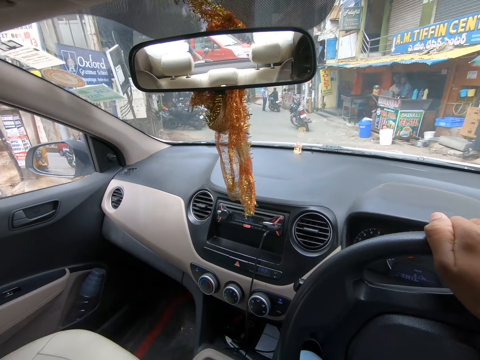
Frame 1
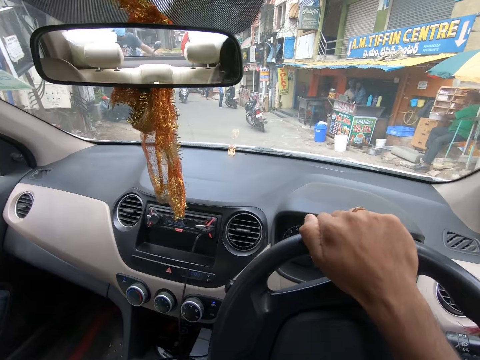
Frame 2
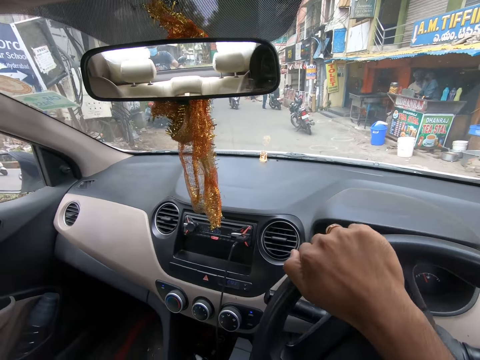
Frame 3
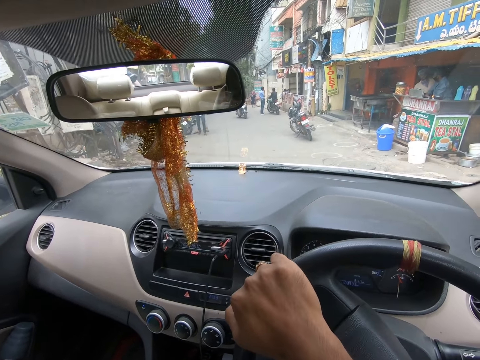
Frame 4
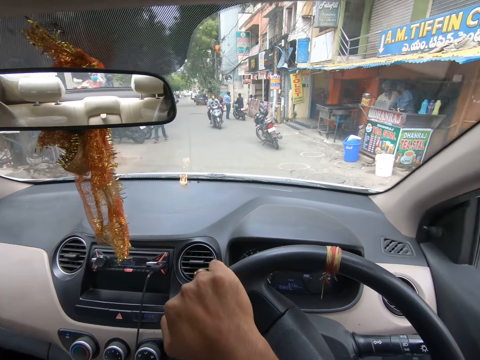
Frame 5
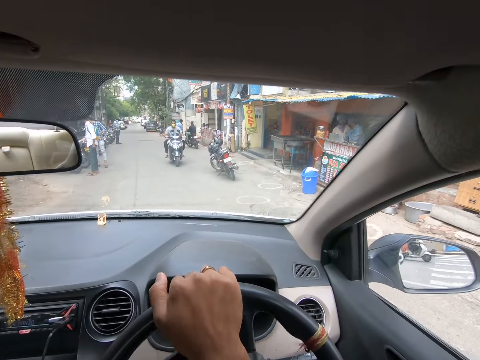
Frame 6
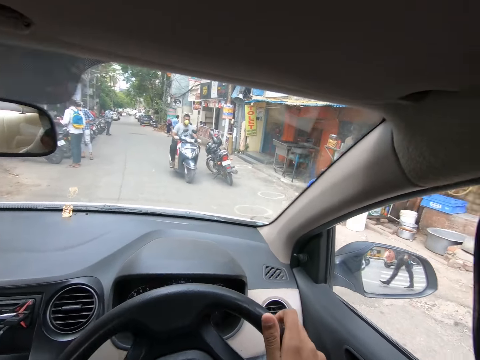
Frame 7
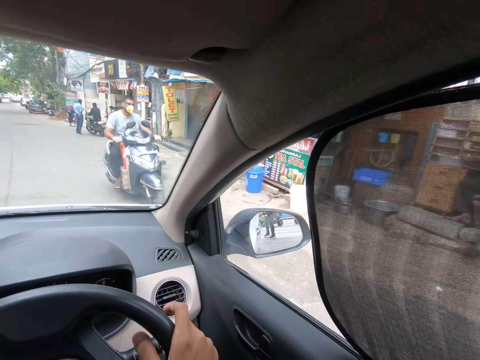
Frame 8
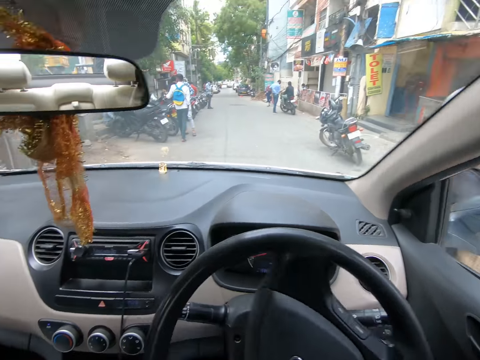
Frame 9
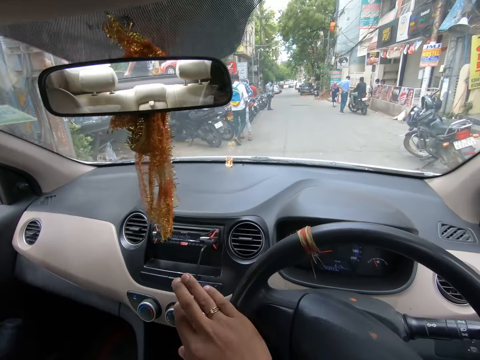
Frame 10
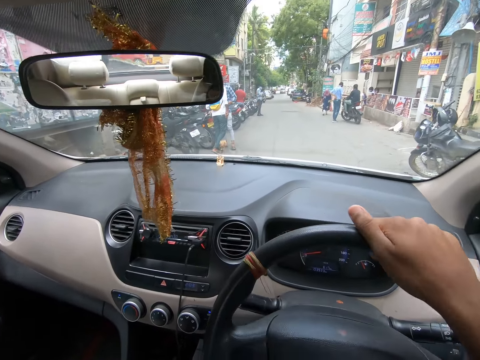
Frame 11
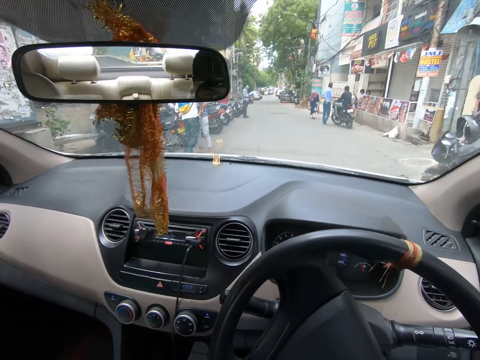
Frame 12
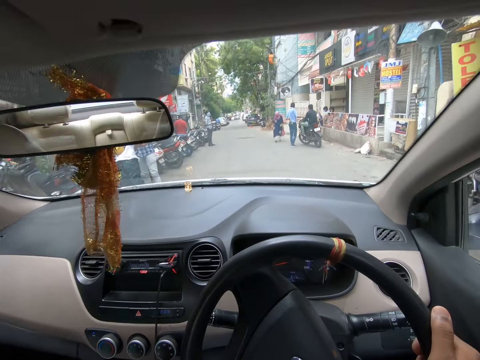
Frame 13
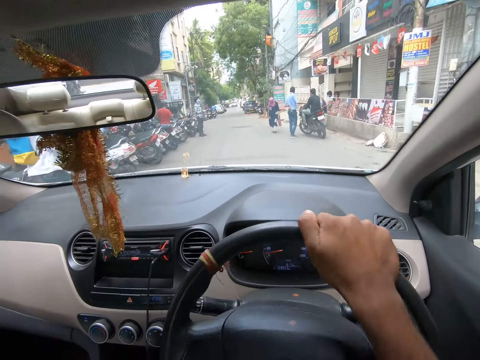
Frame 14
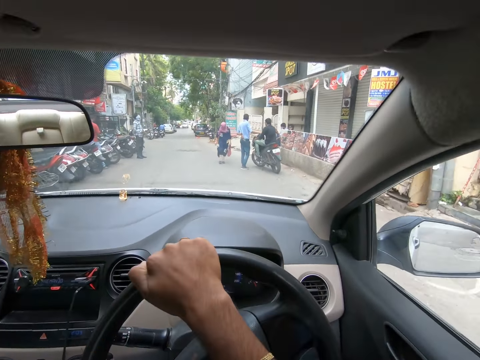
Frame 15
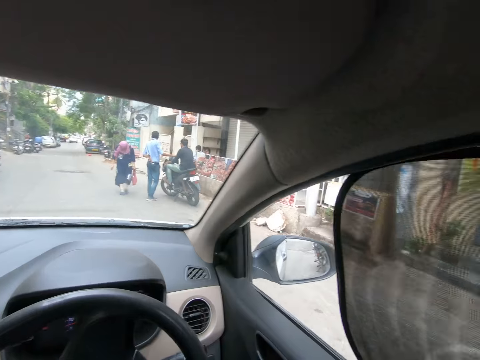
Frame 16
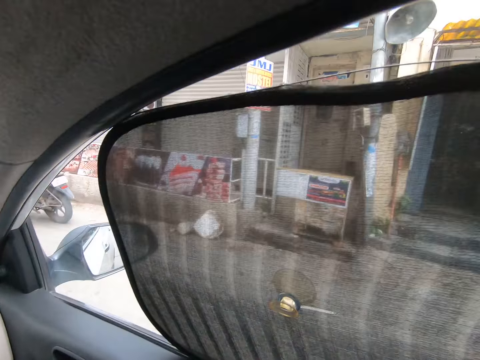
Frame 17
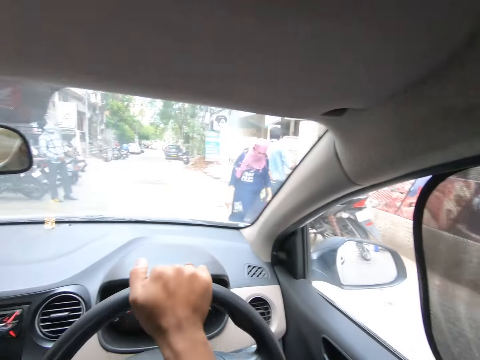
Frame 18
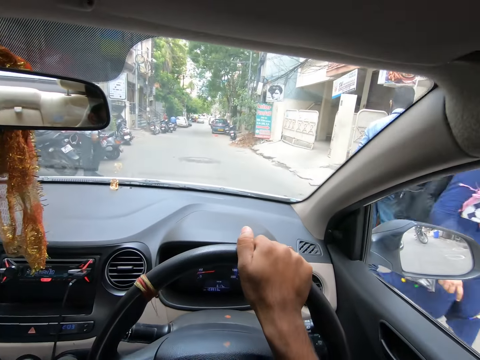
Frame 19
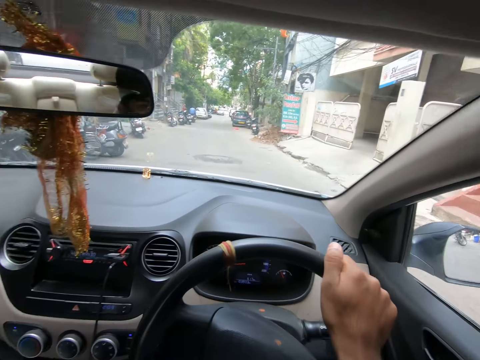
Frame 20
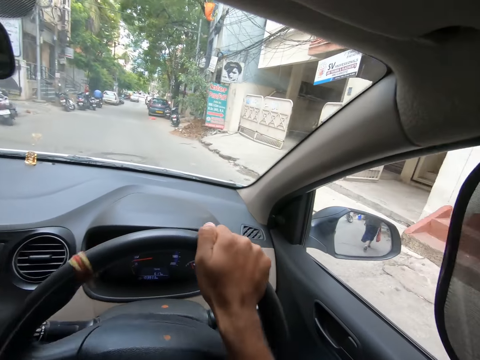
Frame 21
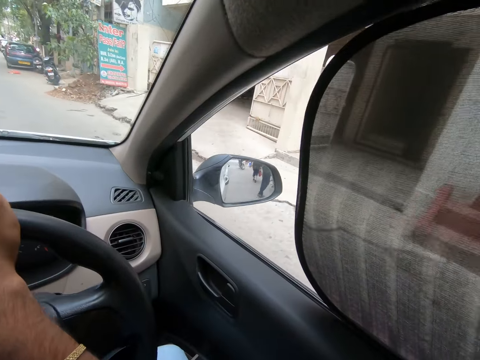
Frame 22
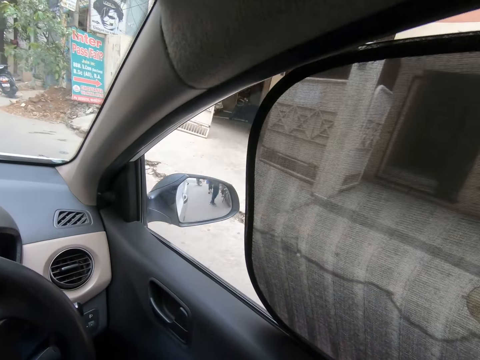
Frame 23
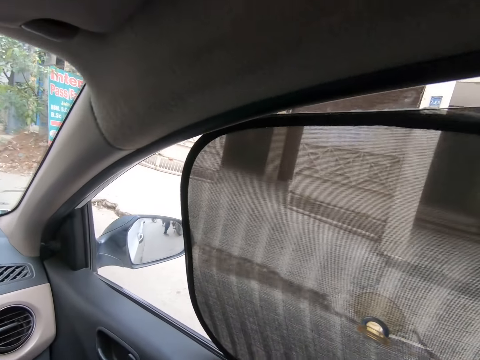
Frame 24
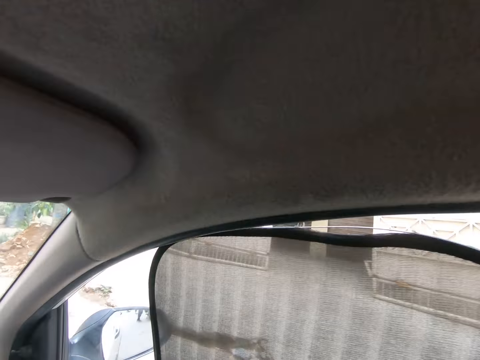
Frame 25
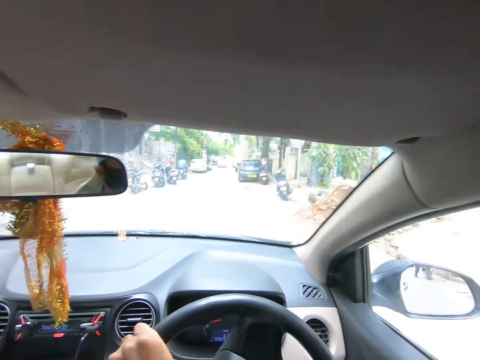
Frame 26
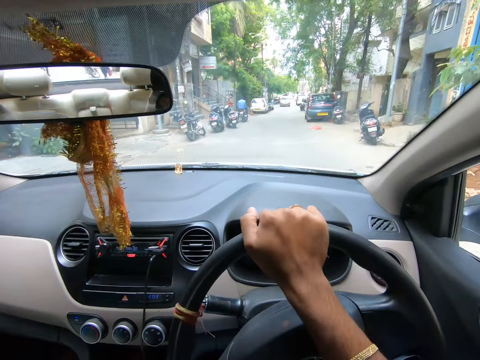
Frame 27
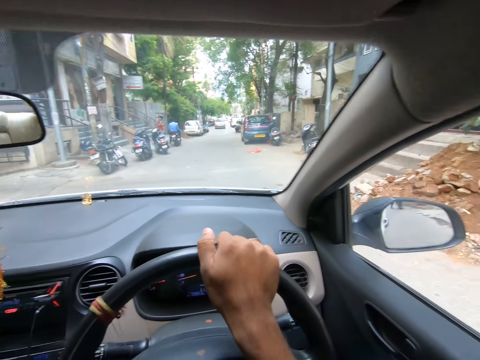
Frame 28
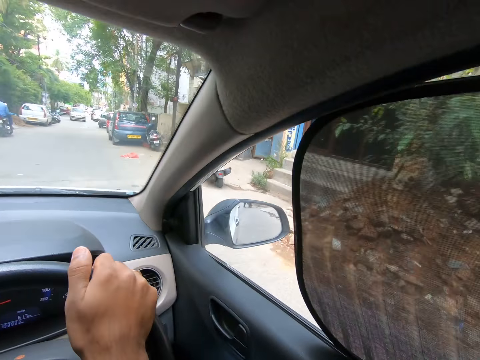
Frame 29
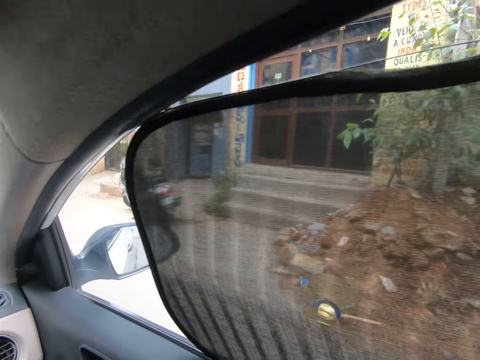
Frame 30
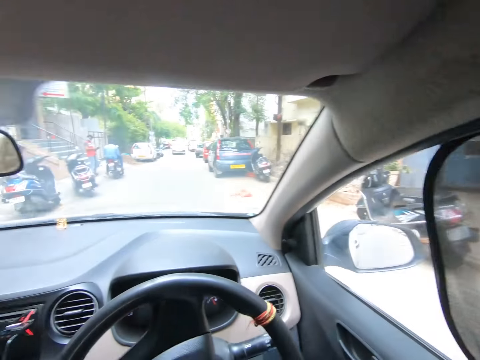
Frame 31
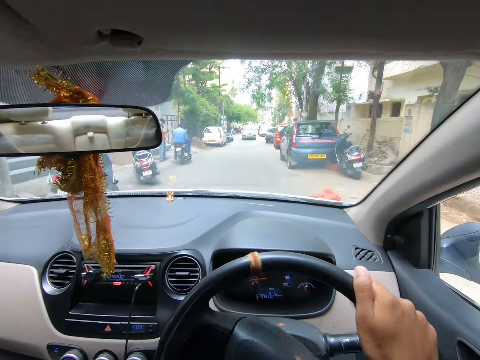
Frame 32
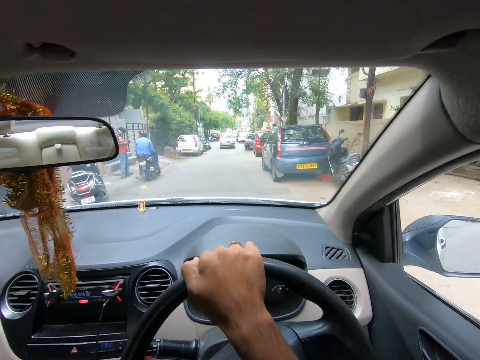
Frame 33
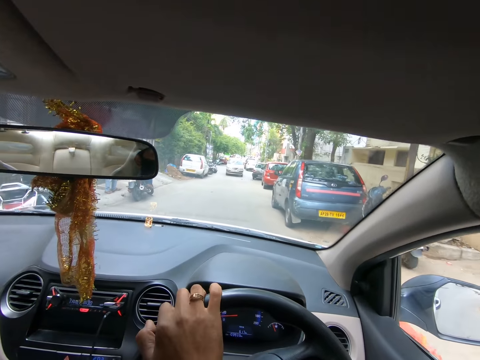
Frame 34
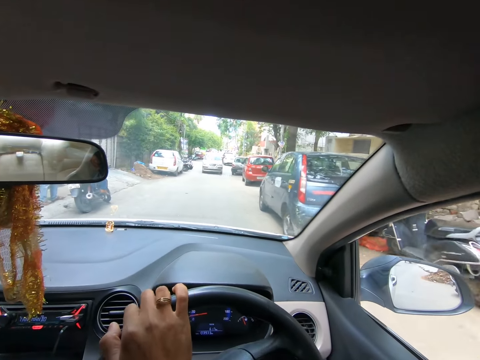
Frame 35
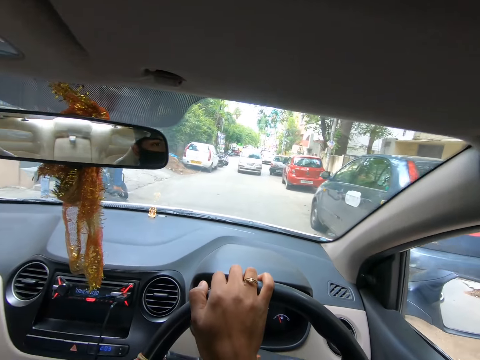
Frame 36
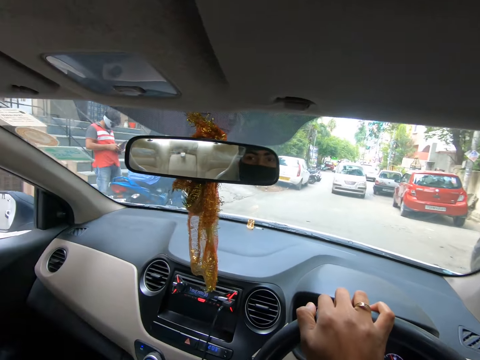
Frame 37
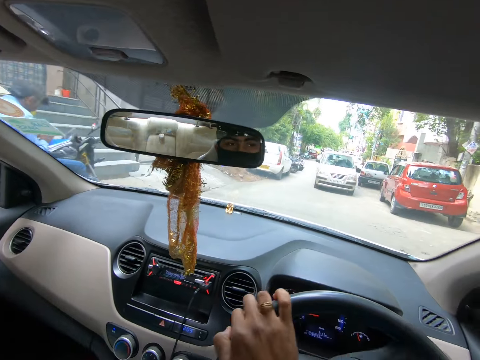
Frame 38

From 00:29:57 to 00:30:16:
The camera wearer moves the steering to the right. They move the steering to the left. They move the steering to the right. They move the steering to the left. They move the steering to the right. They drive the car on the road.

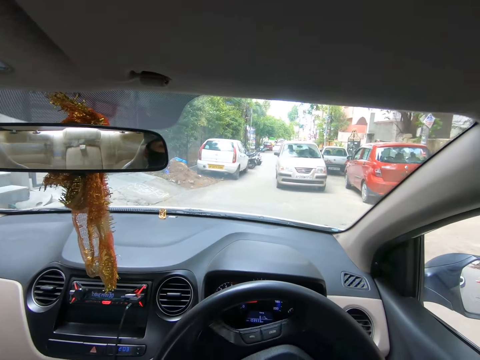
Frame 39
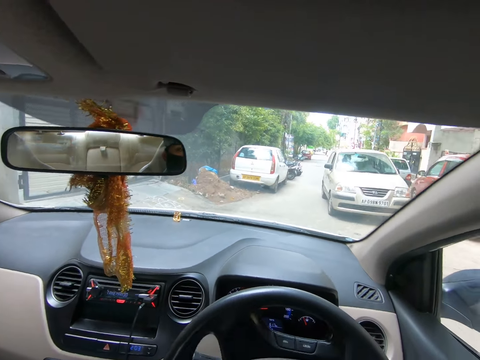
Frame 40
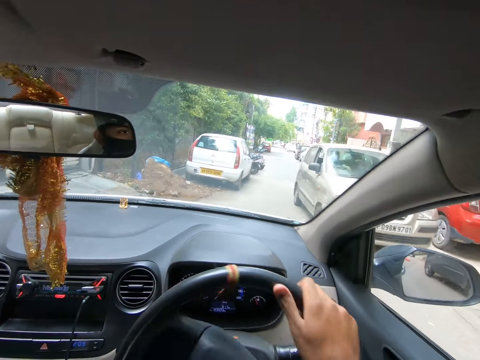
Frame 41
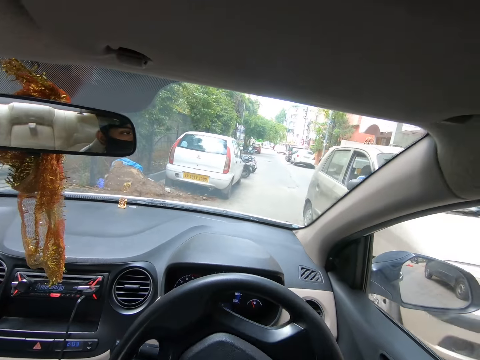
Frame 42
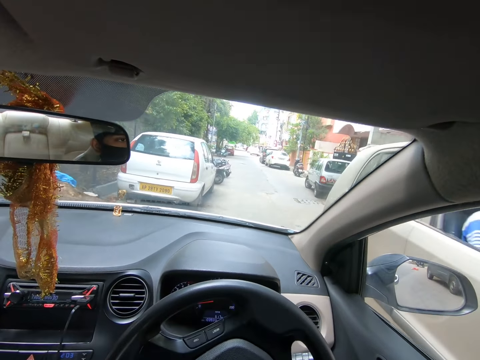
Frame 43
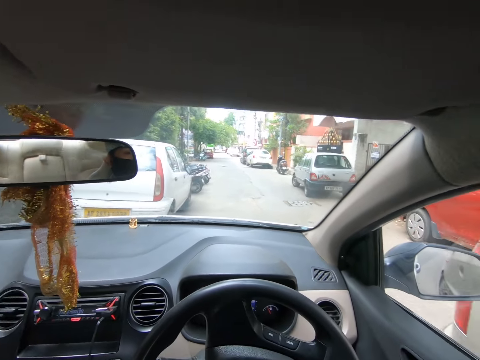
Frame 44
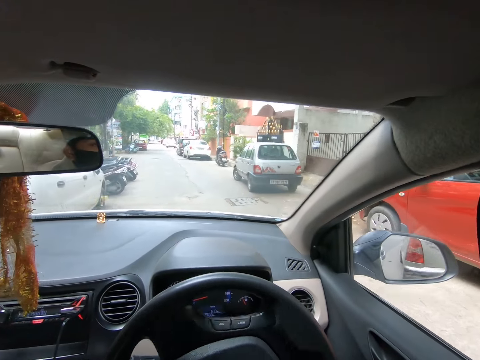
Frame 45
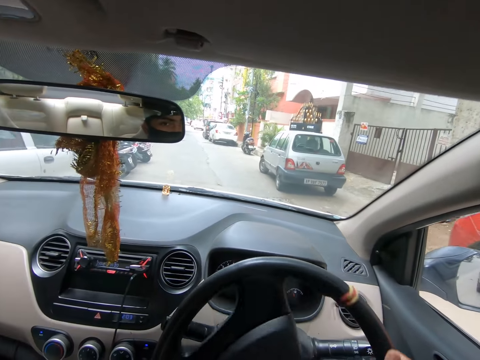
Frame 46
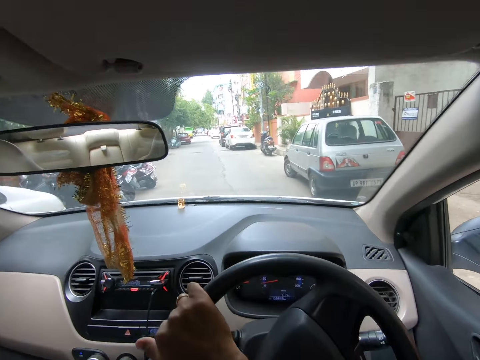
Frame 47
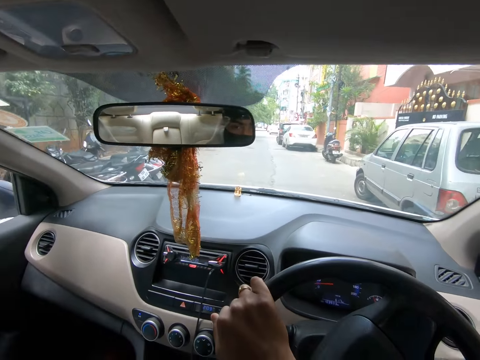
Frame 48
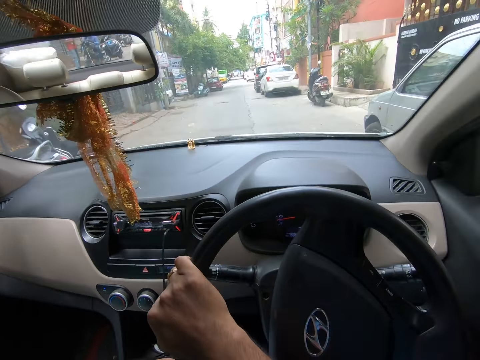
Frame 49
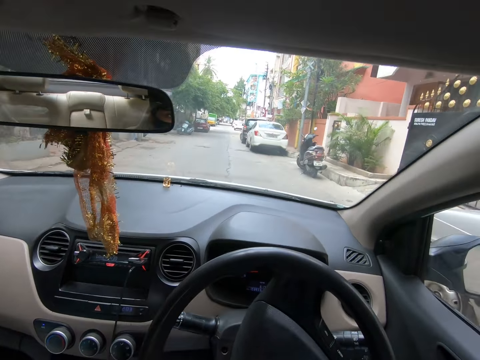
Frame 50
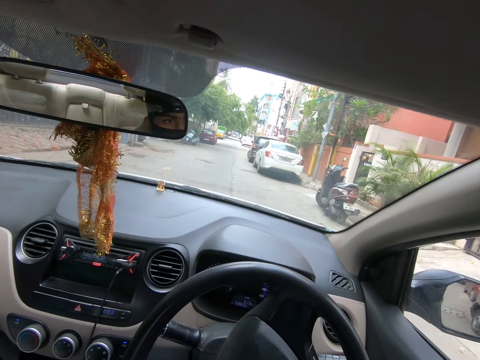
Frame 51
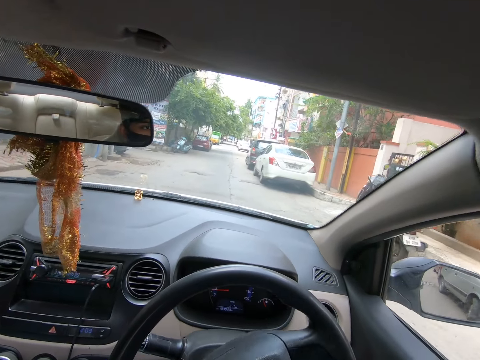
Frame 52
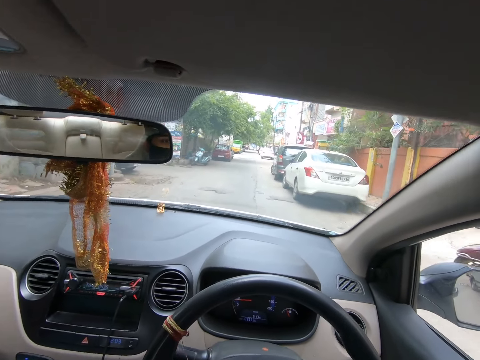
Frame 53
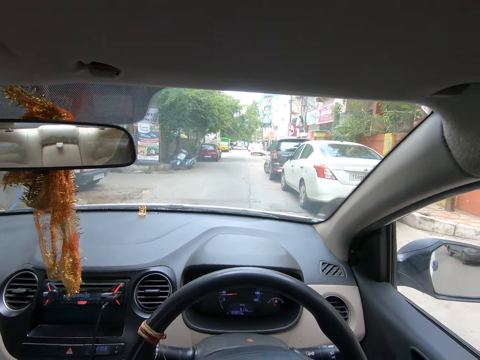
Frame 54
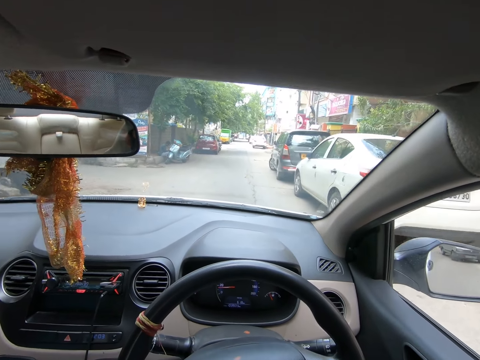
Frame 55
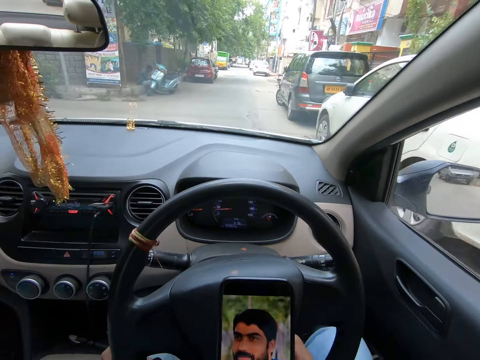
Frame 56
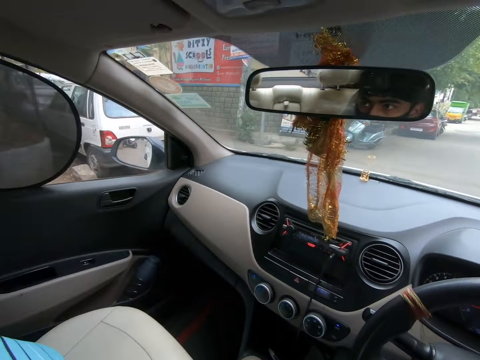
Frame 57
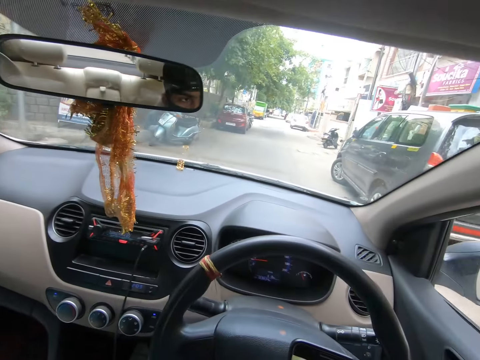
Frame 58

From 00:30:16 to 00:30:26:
The camera wearer scrolls the phone. They check the phone.
